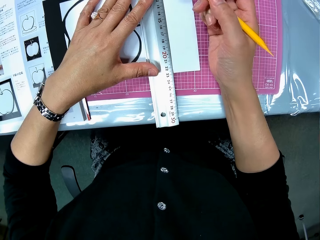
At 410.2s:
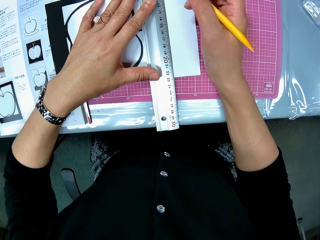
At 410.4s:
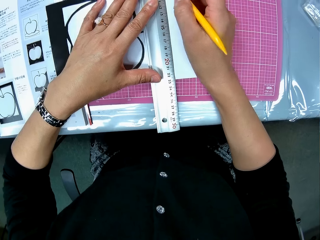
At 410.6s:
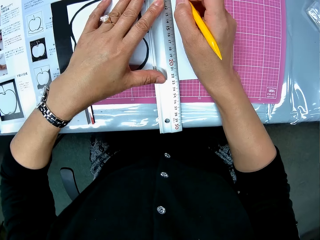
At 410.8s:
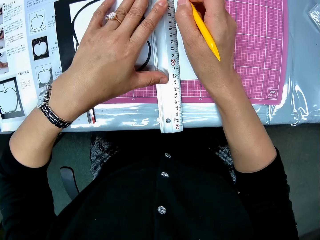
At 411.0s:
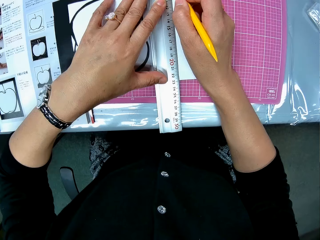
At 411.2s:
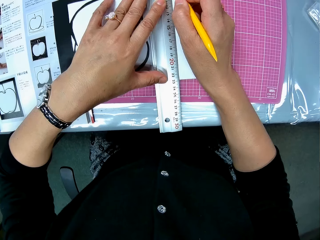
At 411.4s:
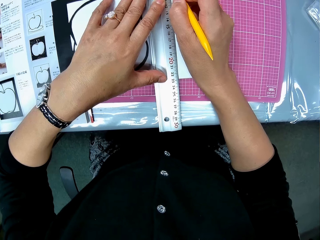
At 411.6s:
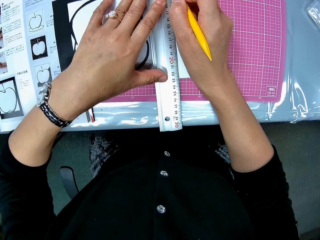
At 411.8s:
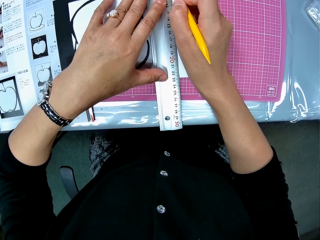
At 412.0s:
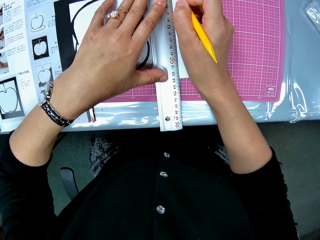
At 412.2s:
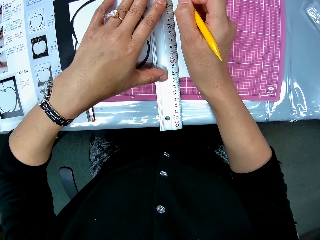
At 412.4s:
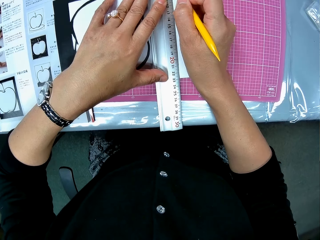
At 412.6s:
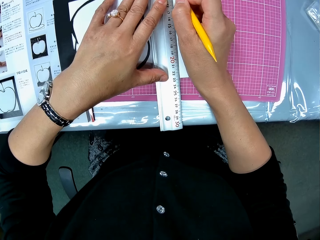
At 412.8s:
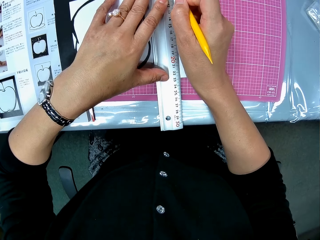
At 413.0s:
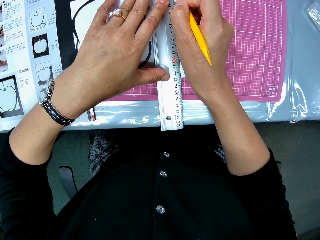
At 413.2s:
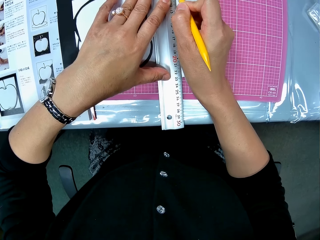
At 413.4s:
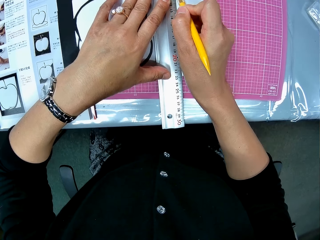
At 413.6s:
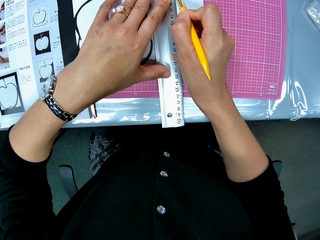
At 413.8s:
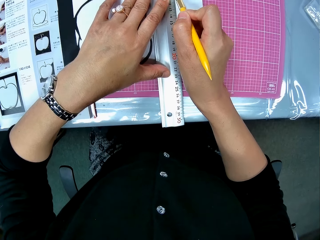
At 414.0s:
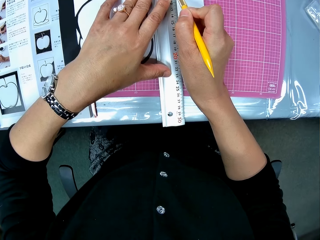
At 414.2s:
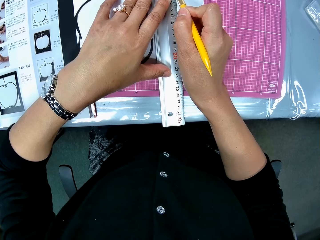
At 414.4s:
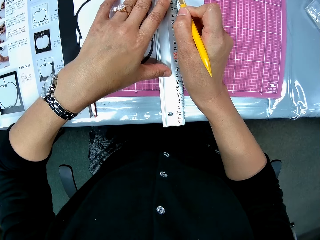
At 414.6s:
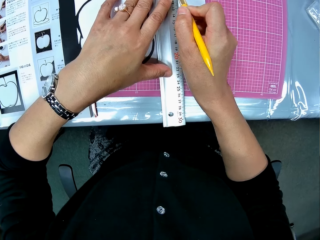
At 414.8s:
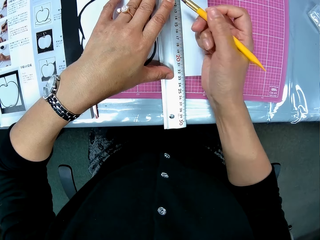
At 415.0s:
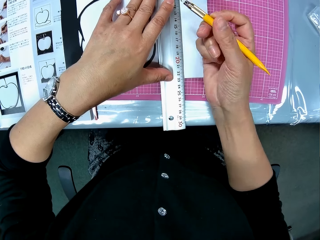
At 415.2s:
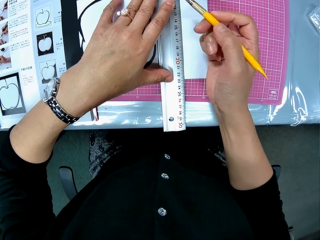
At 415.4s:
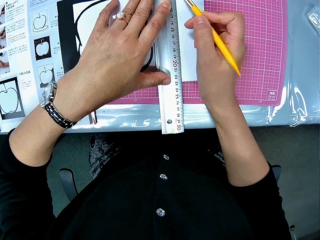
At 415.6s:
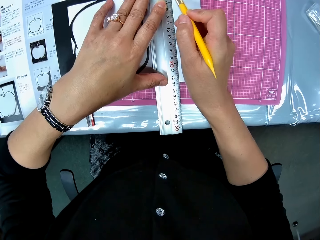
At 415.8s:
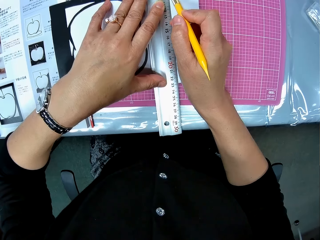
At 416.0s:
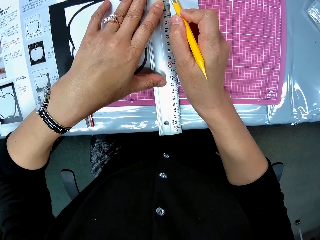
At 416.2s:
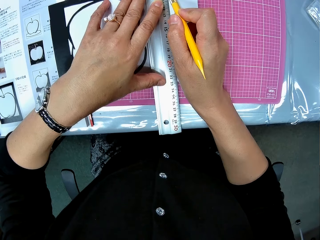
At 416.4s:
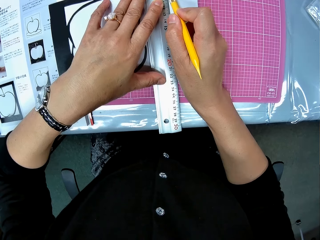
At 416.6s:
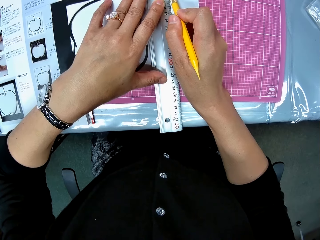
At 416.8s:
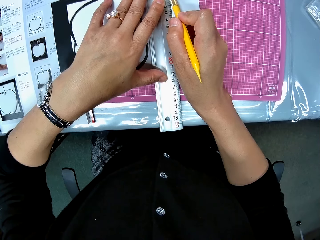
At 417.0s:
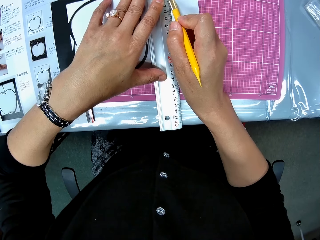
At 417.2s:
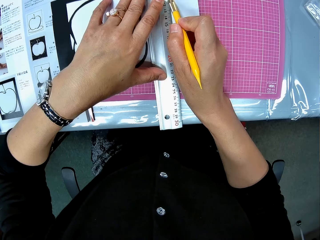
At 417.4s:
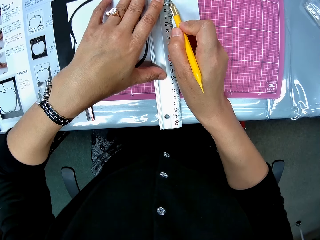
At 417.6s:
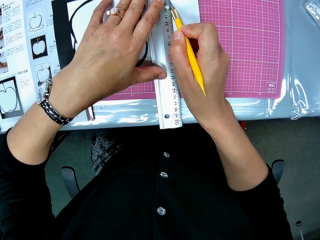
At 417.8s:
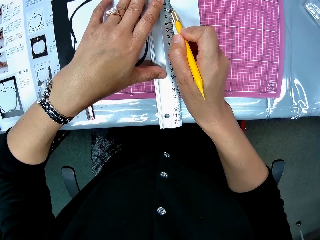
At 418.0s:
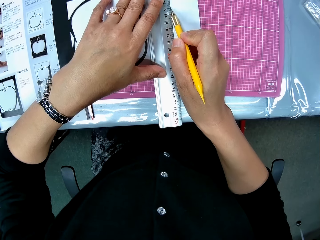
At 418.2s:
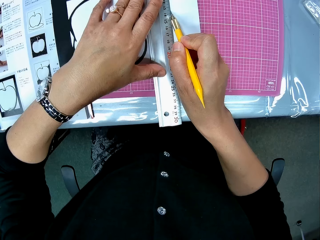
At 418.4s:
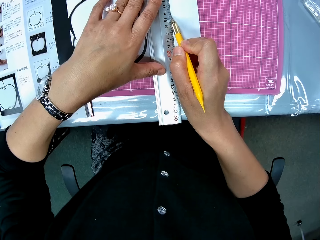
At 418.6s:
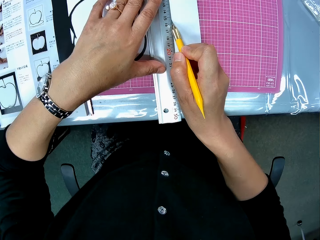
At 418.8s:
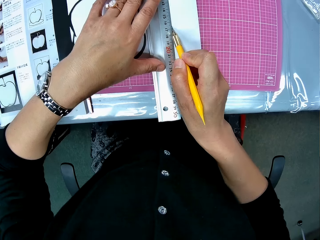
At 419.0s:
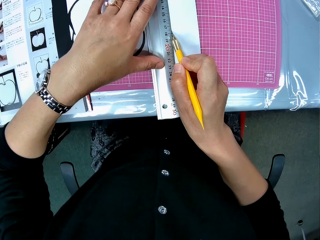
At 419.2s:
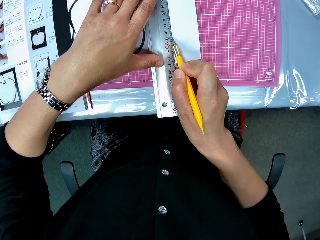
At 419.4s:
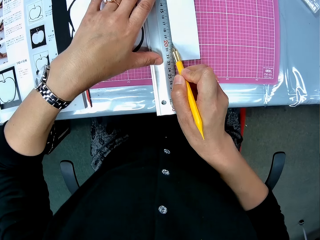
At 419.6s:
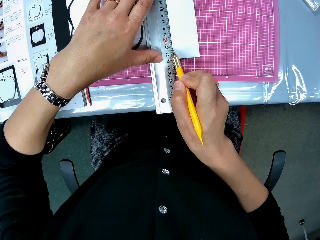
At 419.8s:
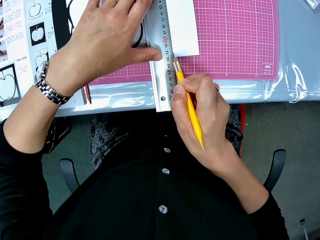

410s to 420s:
The camera wearer cuts out part of the drawing sheet with the cutter.

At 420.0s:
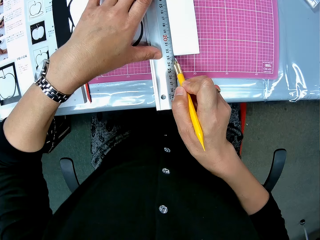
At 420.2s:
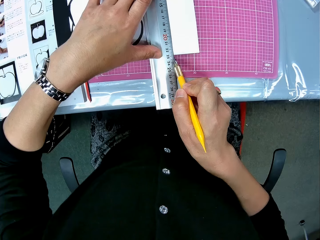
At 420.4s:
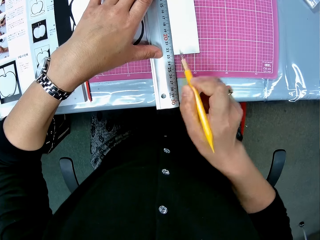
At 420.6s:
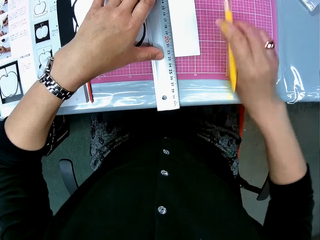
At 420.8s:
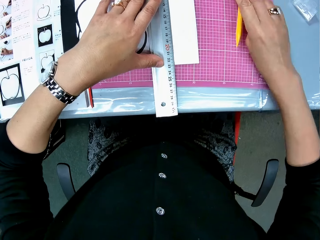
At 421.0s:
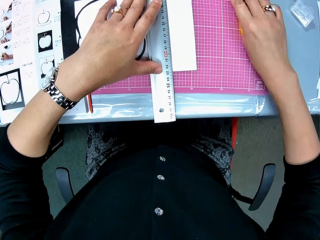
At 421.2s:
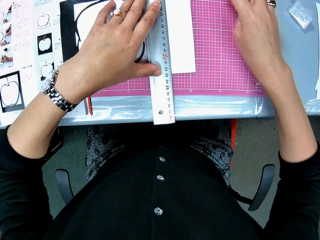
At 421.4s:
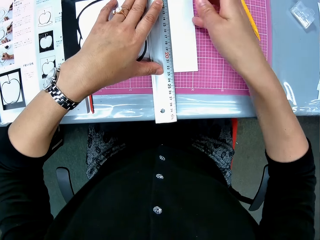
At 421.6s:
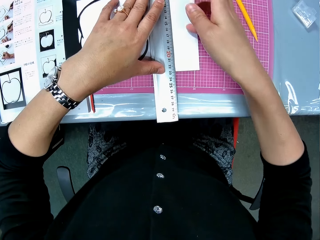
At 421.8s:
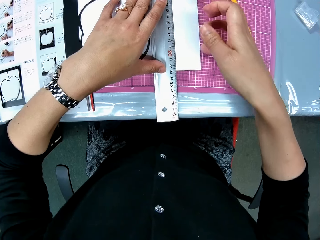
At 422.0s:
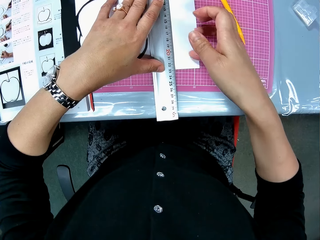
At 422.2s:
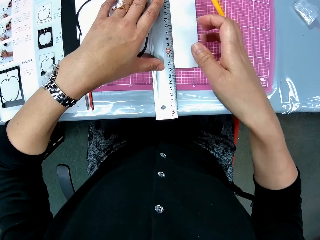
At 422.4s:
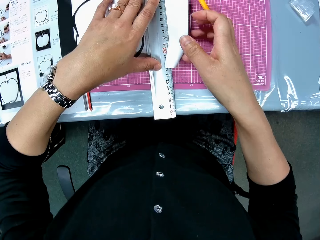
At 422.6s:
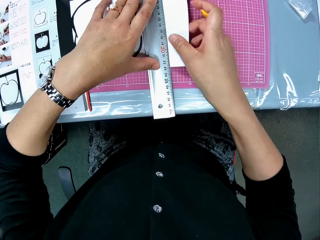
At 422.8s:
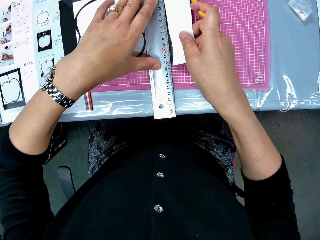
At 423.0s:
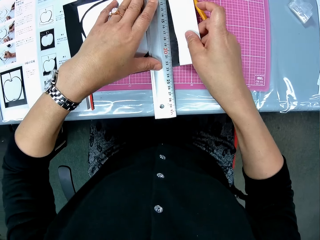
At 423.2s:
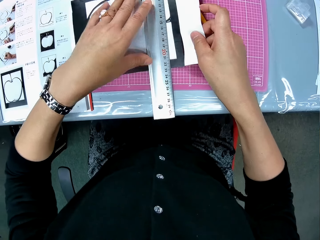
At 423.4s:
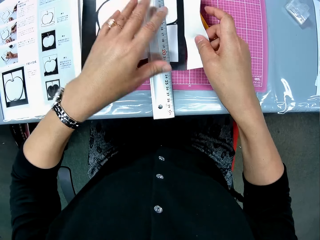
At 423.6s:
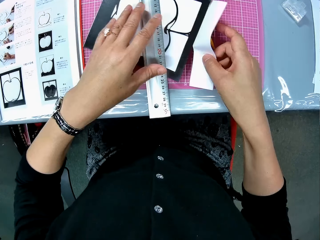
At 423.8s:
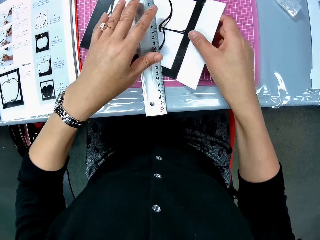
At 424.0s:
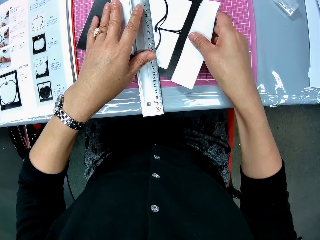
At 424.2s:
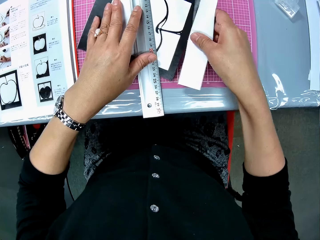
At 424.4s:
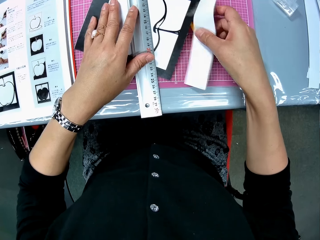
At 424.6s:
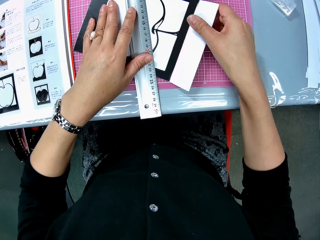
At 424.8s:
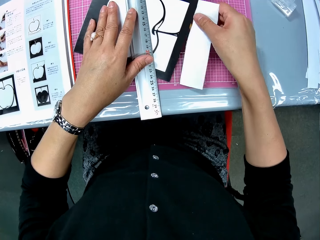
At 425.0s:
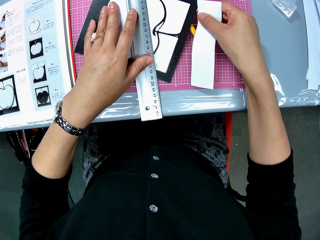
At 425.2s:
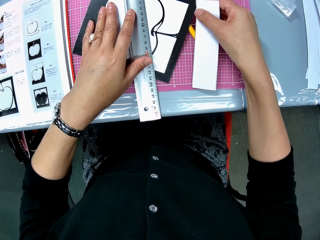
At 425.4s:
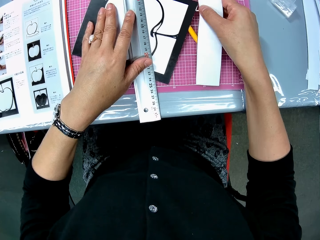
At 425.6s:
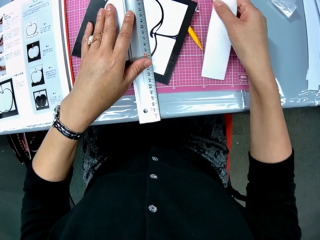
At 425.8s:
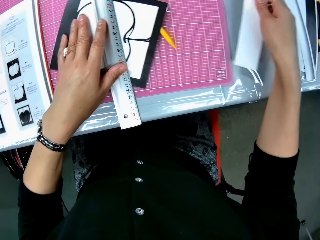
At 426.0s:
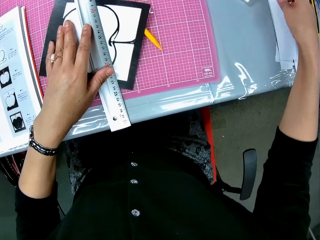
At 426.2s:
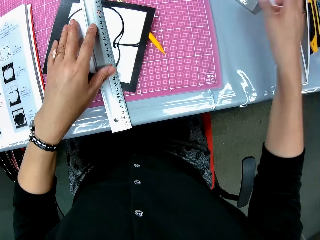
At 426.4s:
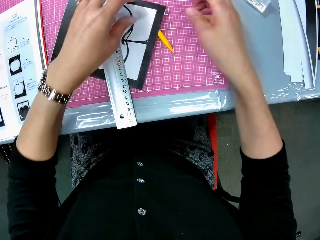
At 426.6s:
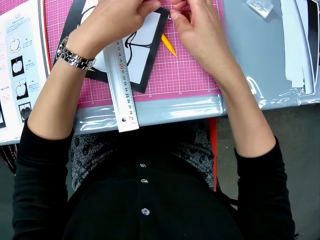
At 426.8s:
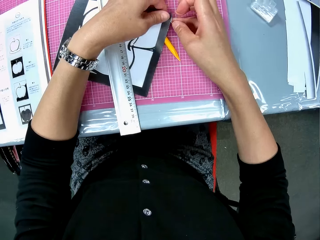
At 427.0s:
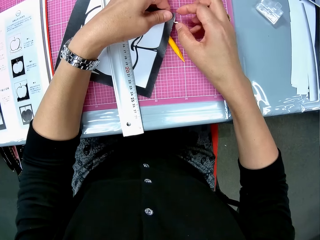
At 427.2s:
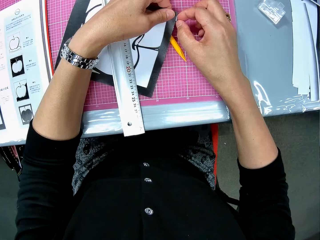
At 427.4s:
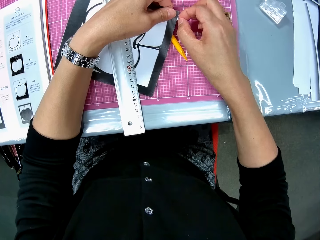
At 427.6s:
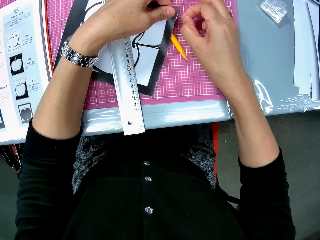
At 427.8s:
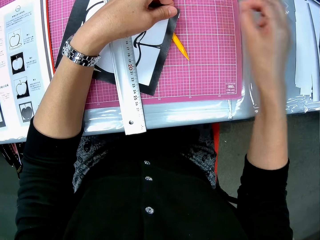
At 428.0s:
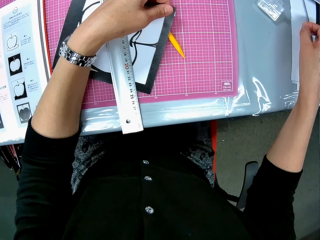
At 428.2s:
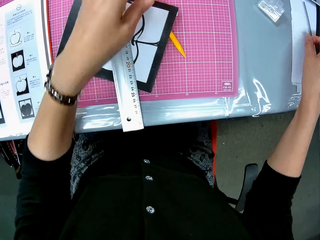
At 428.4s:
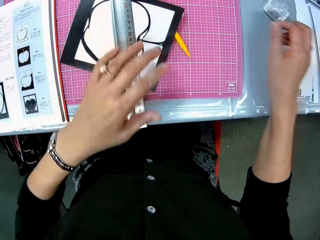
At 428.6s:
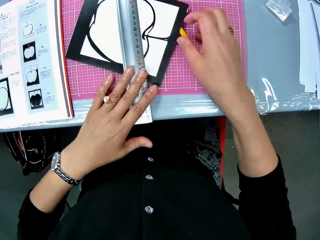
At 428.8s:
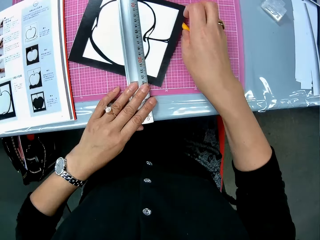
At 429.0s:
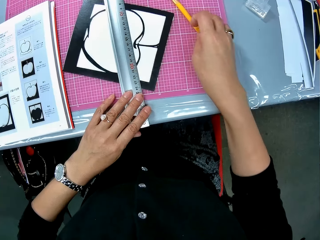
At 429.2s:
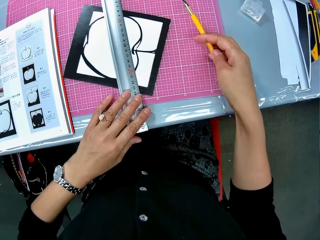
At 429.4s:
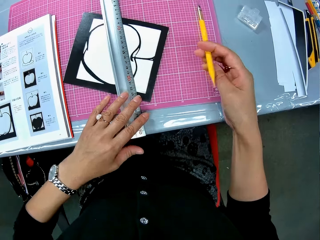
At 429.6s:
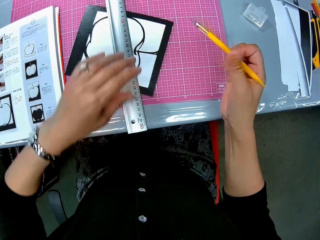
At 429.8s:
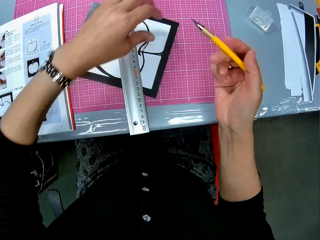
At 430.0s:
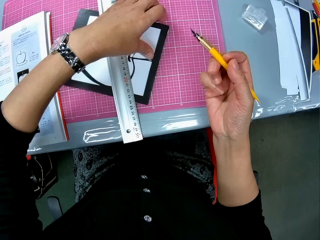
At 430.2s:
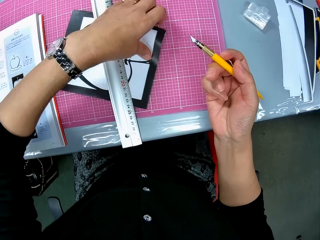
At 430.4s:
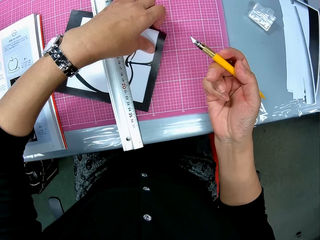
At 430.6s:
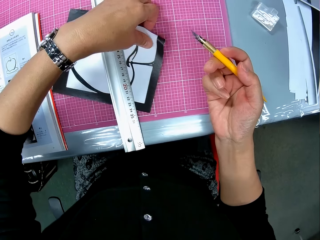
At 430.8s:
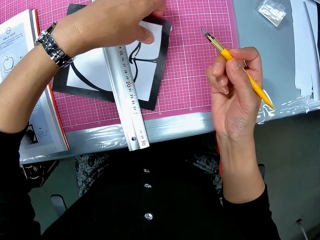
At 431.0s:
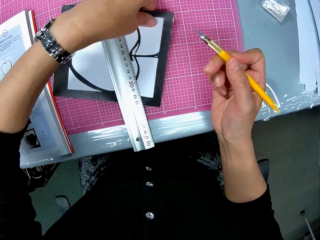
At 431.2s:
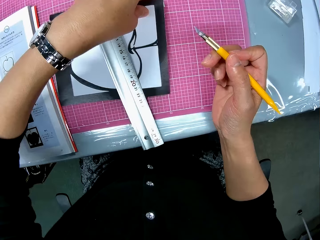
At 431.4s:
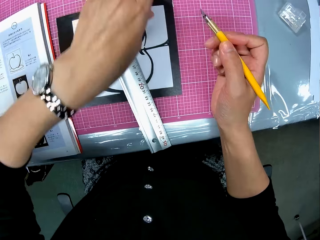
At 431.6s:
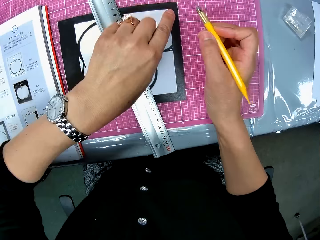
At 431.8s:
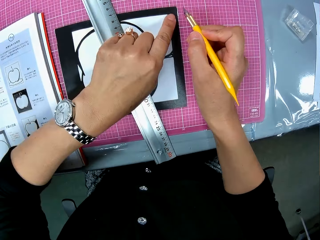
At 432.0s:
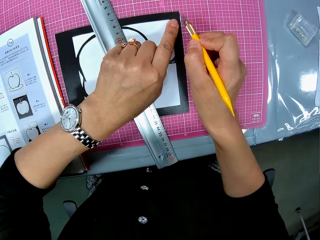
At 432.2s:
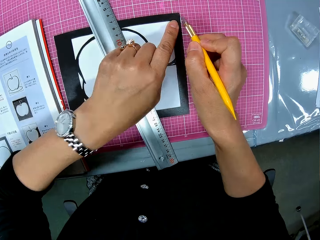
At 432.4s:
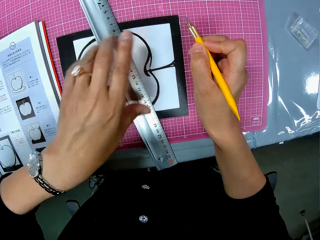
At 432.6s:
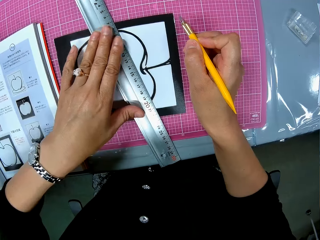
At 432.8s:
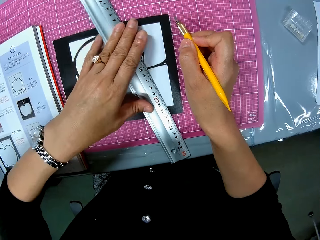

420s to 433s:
The camera wearer drops the craft cutter on the table. She detaches a part of the drawing sheet with her right hand. She drops the detached part of the drawing sheet on the table. She detaches a part of the drawing sheet with her right hand. She picks up the craft cutter from the table.
